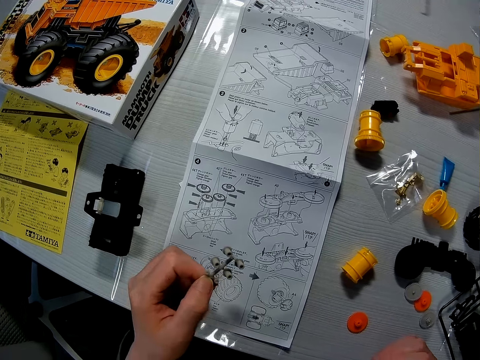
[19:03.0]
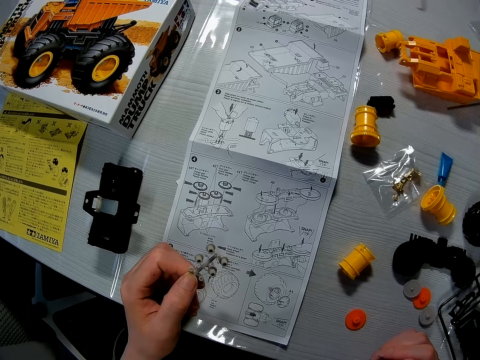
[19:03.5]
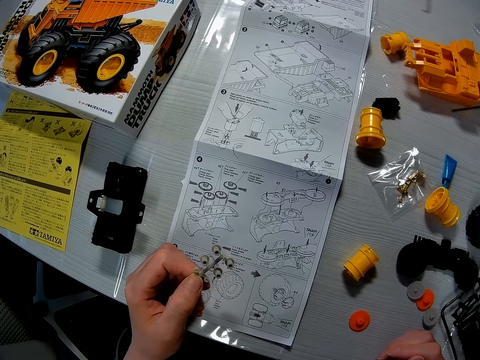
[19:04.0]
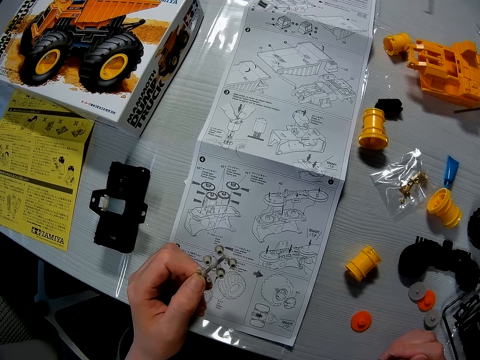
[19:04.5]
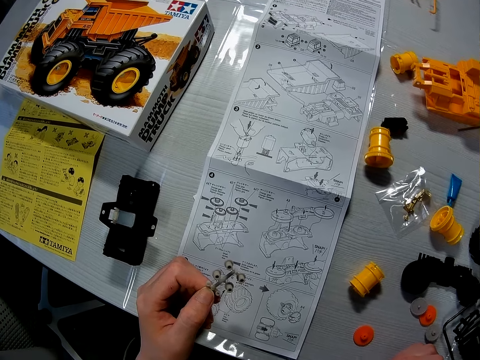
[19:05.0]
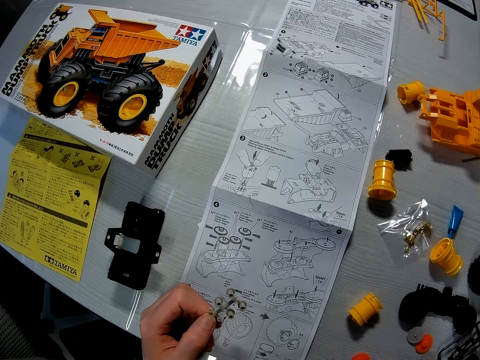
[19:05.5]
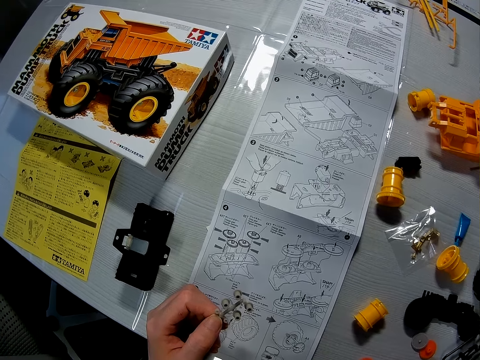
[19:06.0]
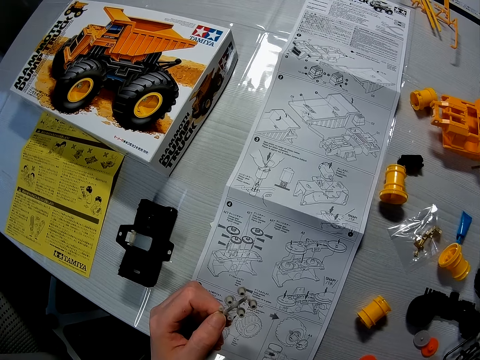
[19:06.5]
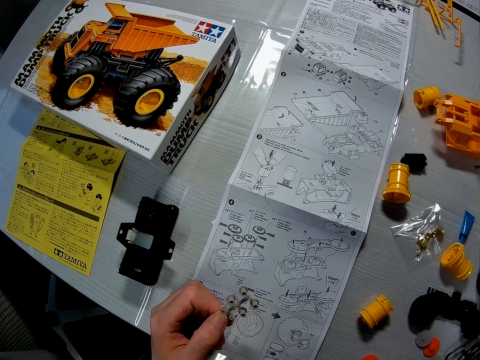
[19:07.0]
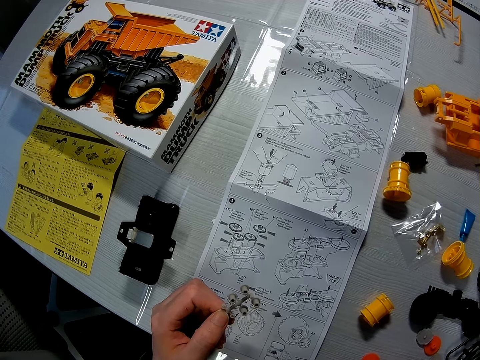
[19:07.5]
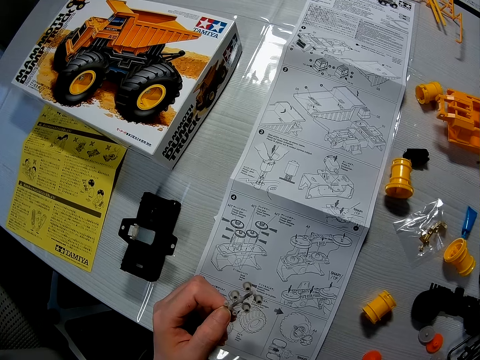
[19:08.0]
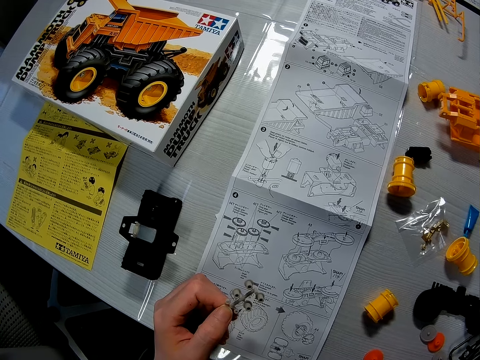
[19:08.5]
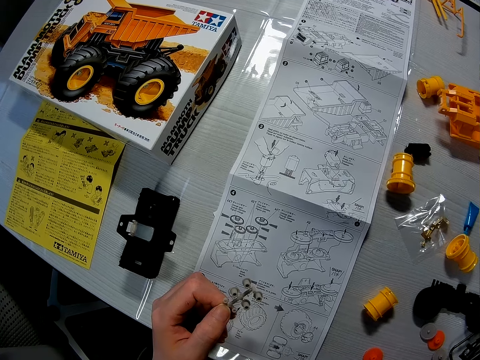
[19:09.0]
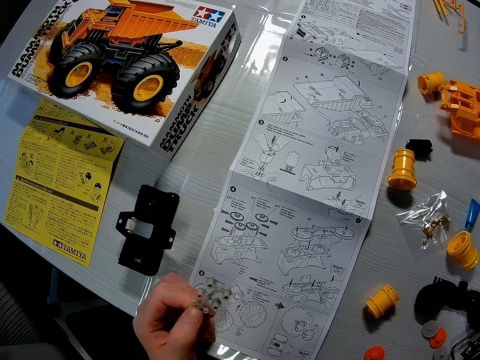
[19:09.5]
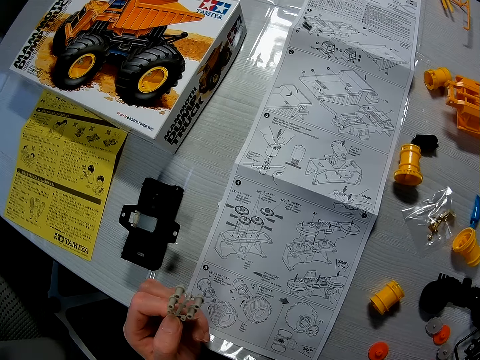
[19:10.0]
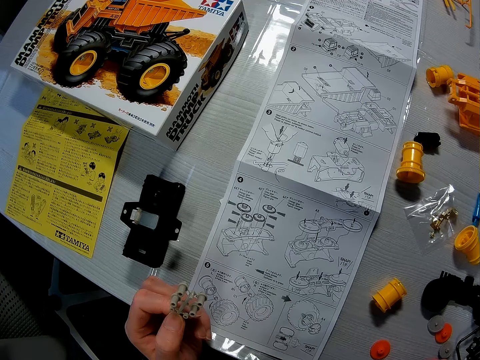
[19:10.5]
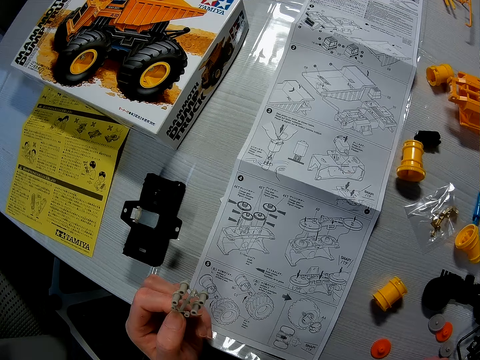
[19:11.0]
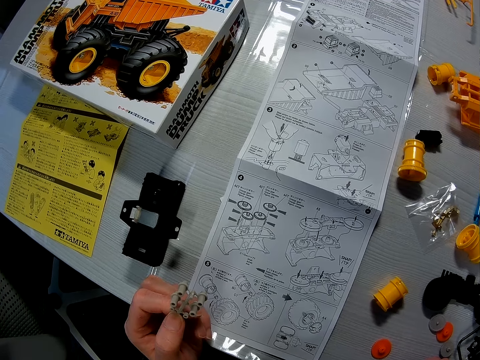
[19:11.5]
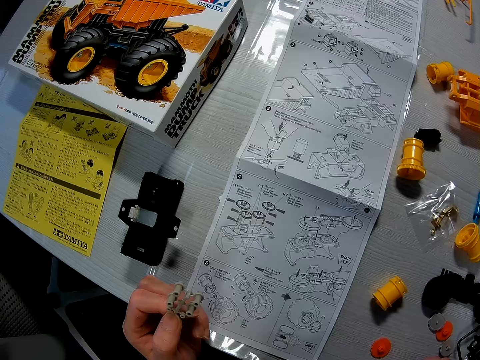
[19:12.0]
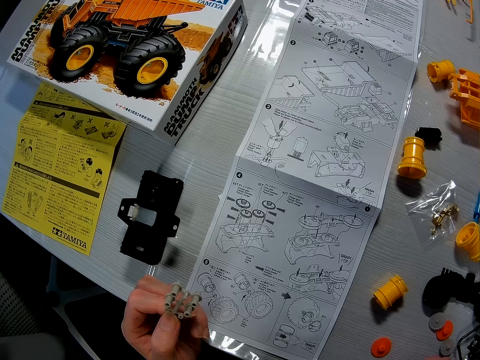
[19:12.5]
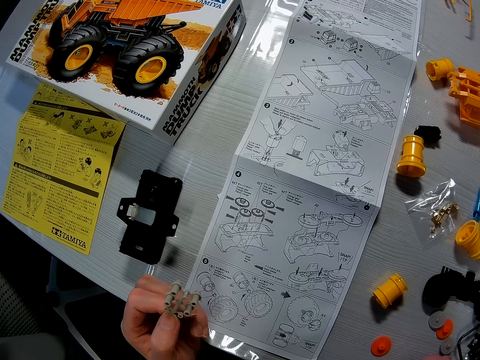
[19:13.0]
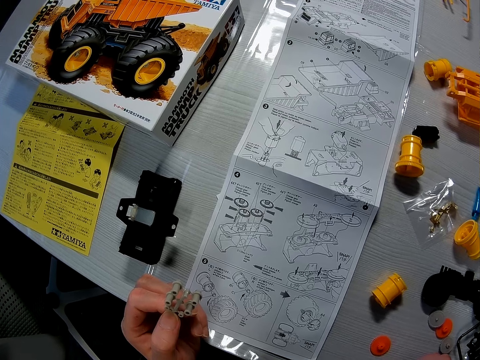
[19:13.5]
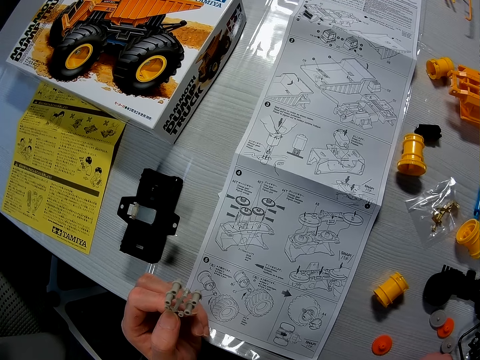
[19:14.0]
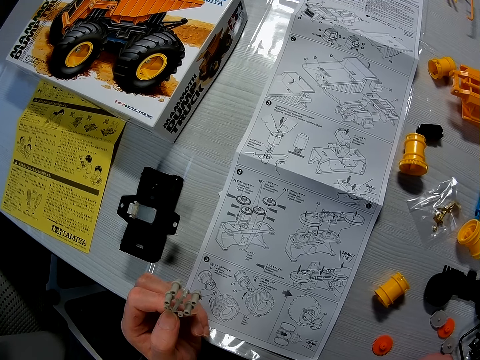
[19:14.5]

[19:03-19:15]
The camera wearer moves the hand.

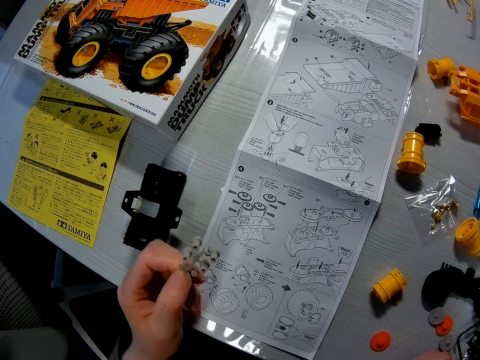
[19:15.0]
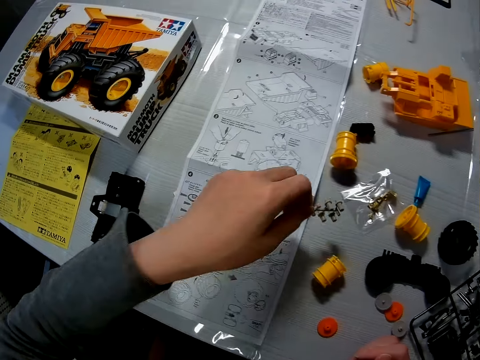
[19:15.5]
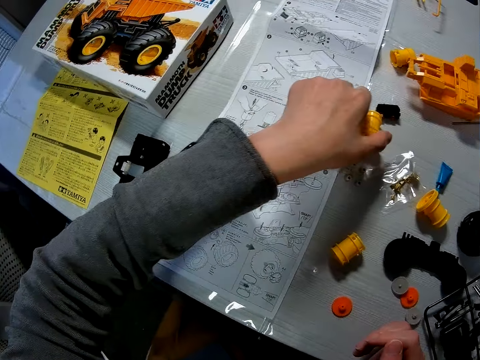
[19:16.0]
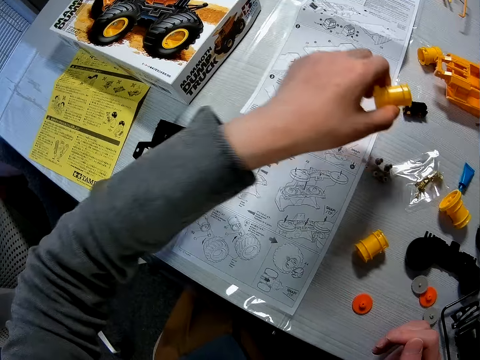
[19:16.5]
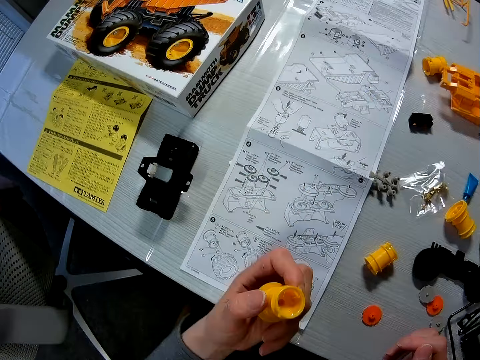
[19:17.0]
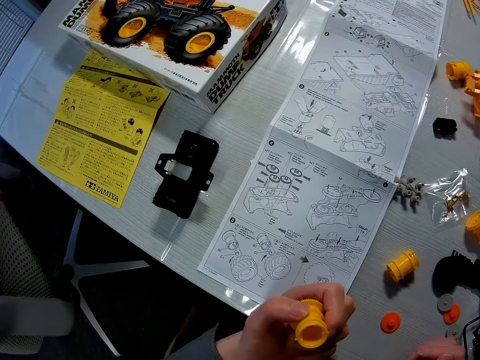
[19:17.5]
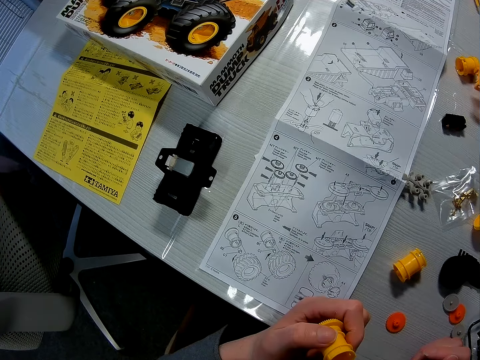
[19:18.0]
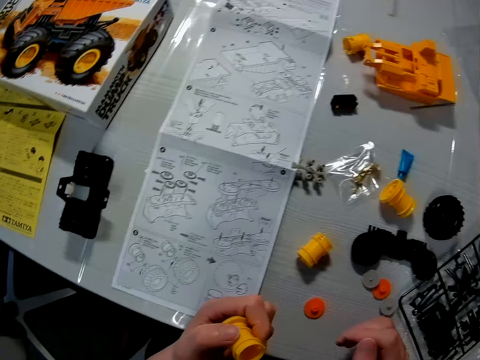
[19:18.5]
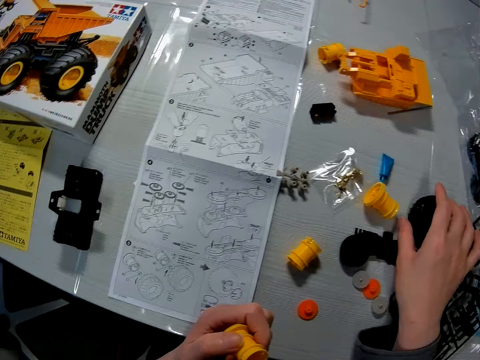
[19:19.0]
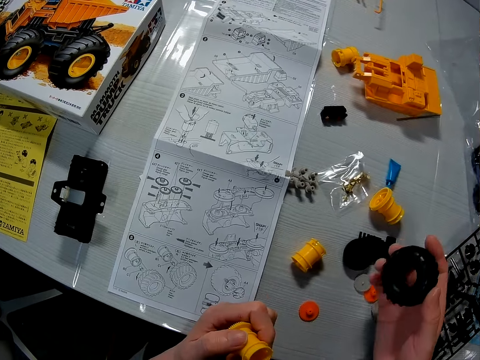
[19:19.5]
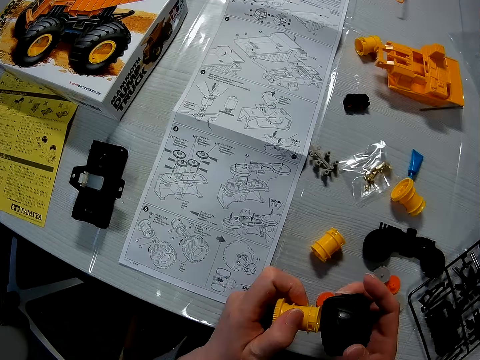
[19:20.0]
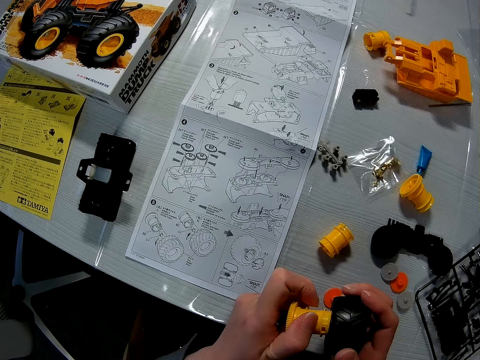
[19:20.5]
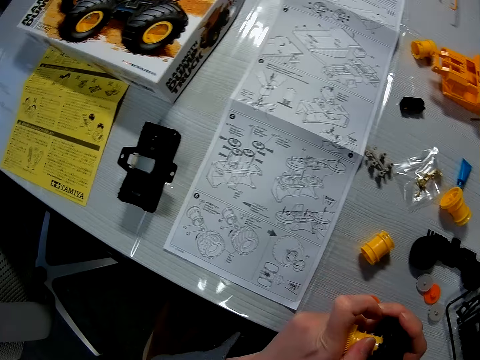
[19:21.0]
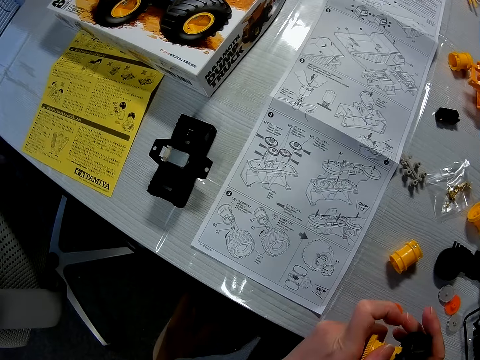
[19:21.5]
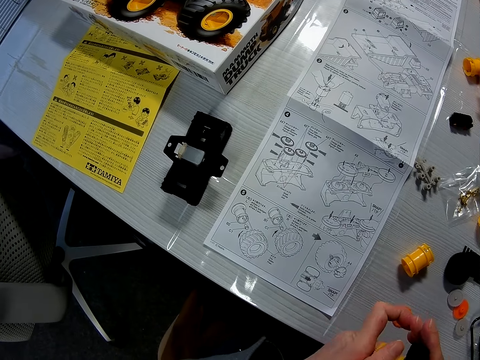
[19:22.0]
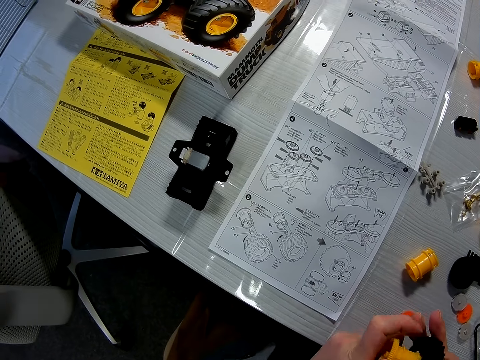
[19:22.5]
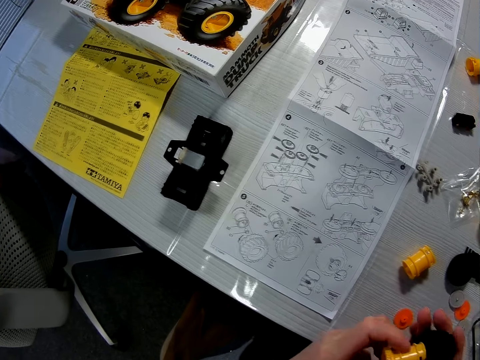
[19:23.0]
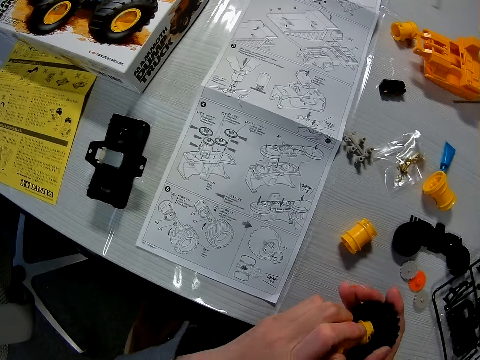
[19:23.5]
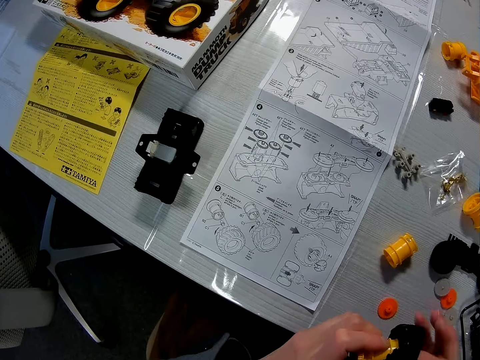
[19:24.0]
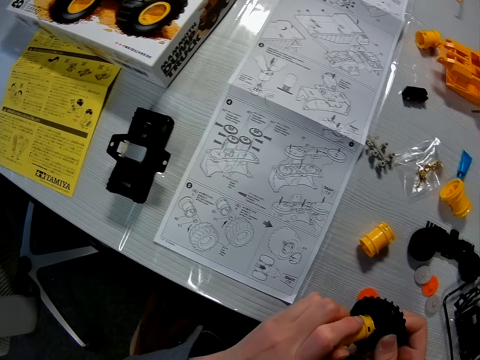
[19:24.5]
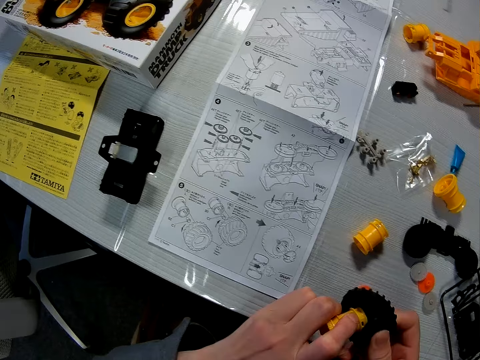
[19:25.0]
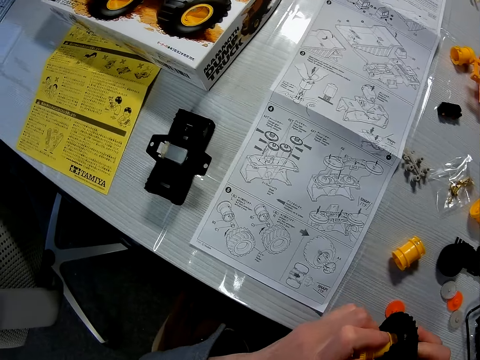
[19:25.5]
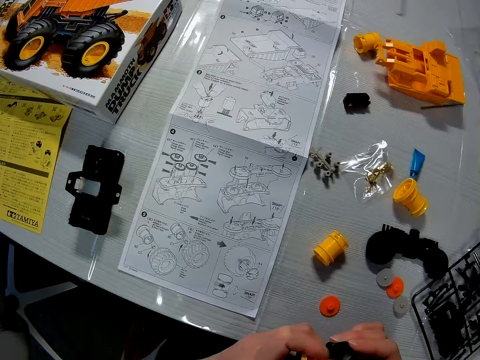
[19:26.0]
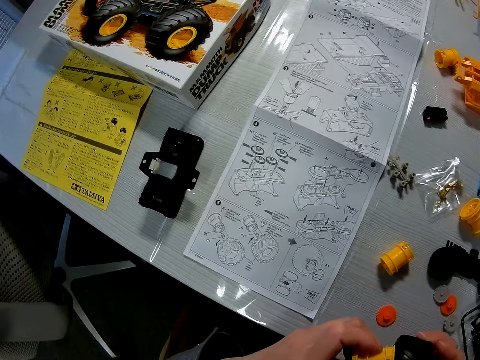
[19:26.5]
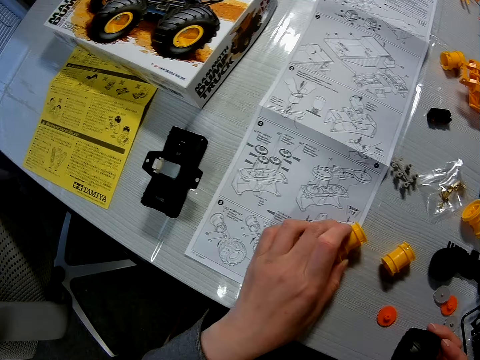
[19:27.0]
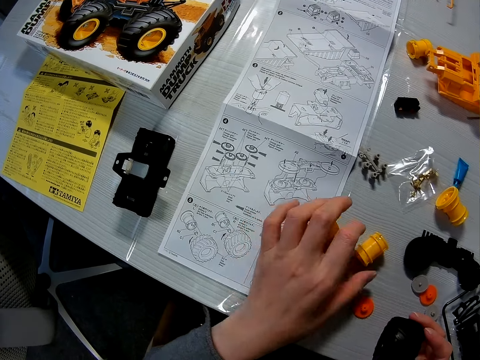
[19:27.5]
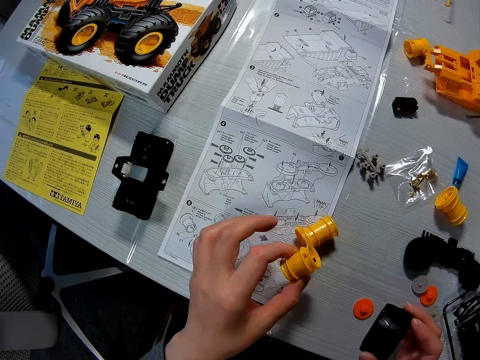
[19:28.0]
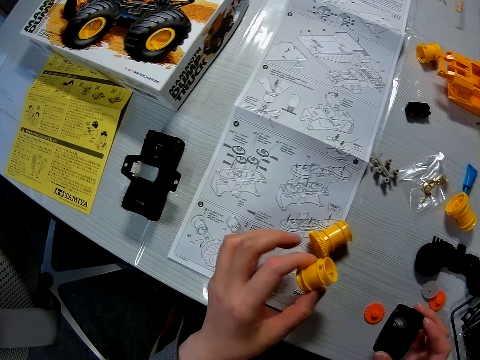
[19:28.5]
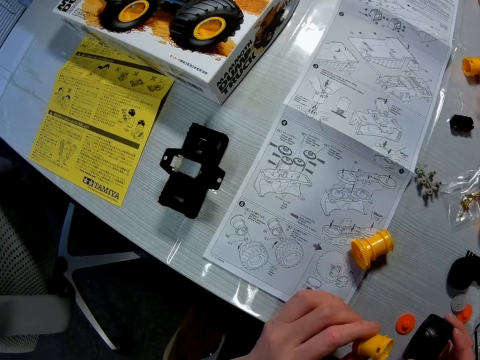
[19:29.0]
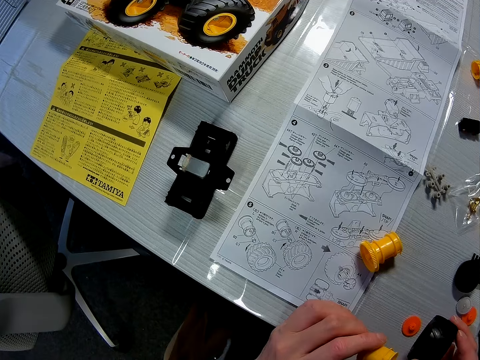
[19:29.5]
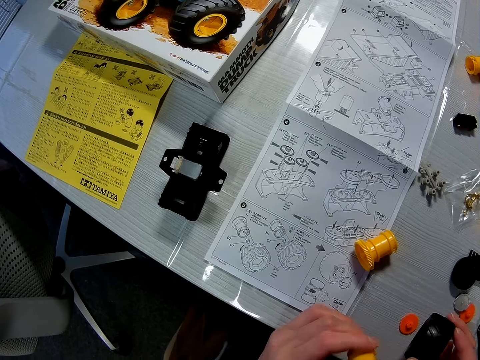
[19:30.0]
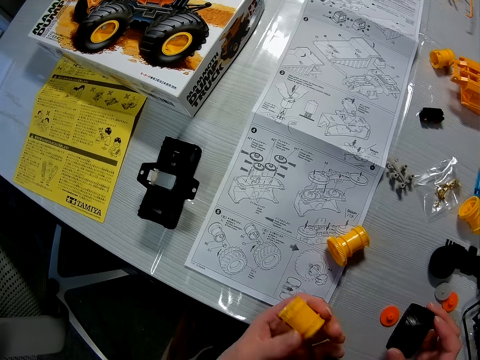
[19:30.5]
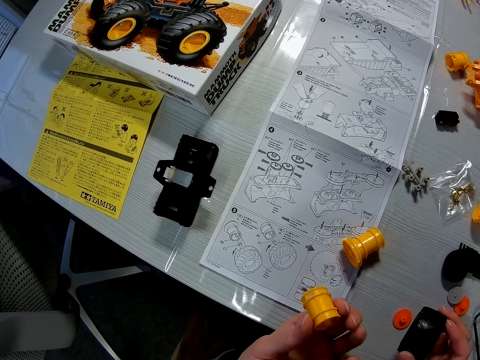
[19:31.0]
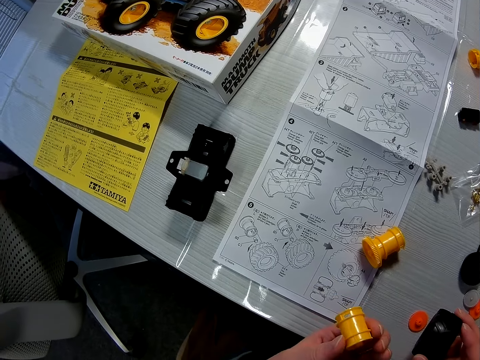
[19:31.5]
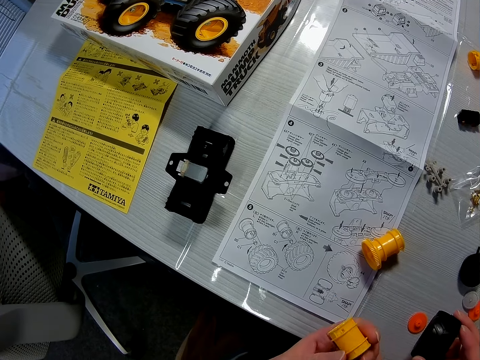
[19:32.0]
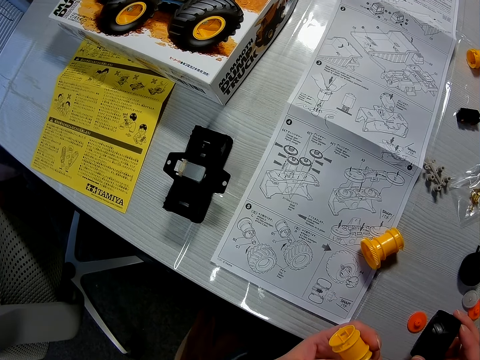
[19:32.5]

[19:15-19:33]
The camera wearer drops the mechanical component or model part on the table with his left hand. He picks up a mechanical component from the table with his left hand. He looks at the model part. He picks up a black mechanical component from the table with his right hand. He attaches the two mechanical components together. He detaches the two mechanical components. He drops a mechanical component on the table with his left hand. He picks up a mechanical component with his left hand. He checks the model part.
